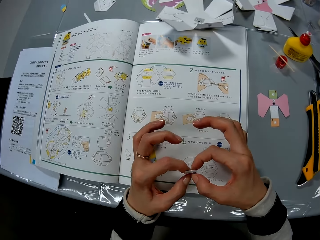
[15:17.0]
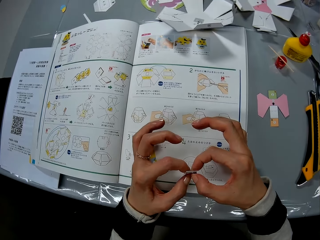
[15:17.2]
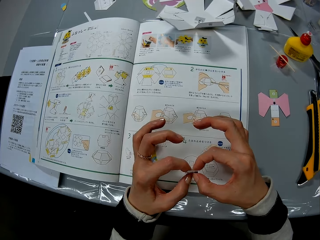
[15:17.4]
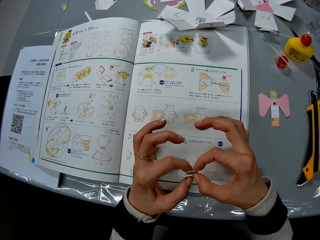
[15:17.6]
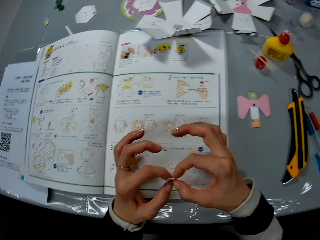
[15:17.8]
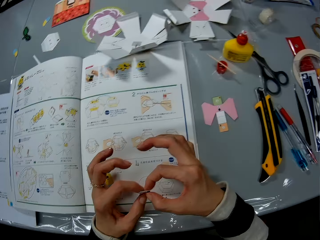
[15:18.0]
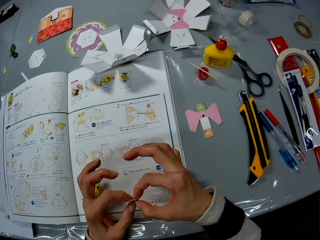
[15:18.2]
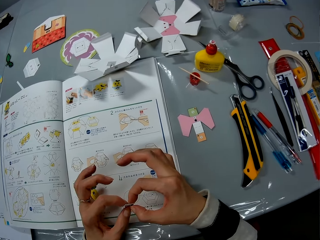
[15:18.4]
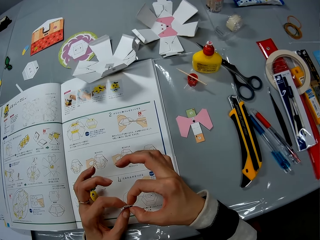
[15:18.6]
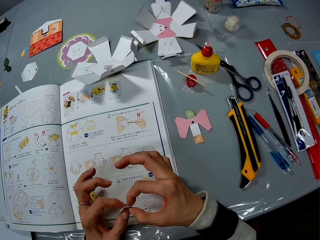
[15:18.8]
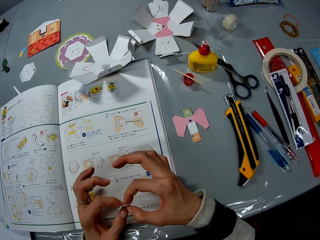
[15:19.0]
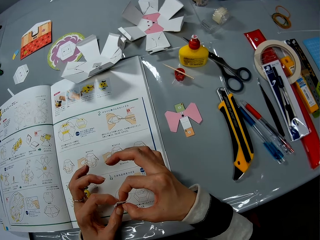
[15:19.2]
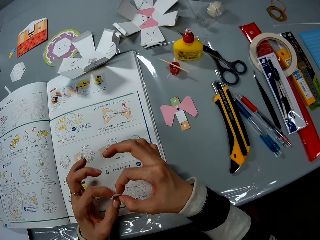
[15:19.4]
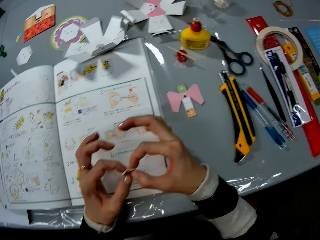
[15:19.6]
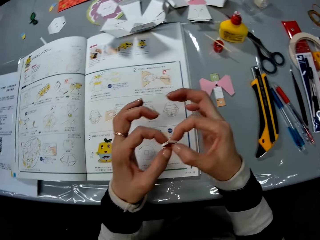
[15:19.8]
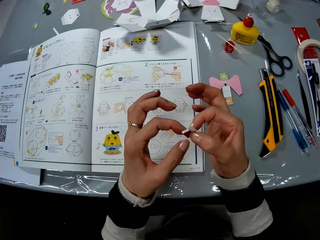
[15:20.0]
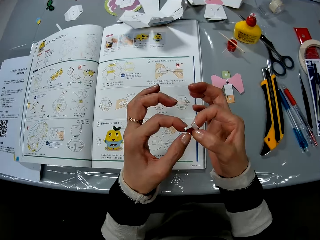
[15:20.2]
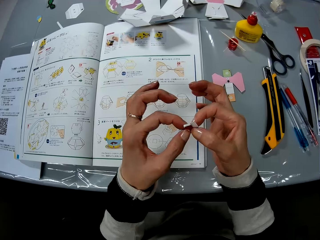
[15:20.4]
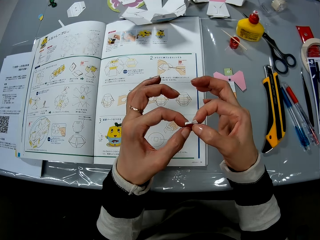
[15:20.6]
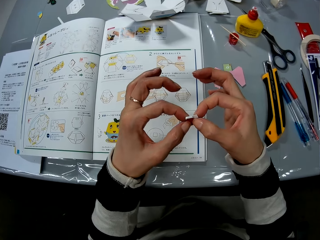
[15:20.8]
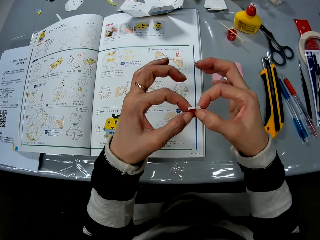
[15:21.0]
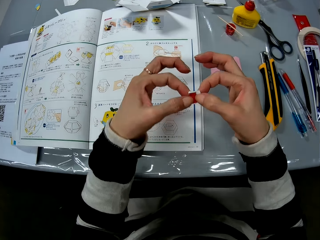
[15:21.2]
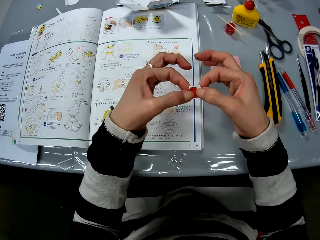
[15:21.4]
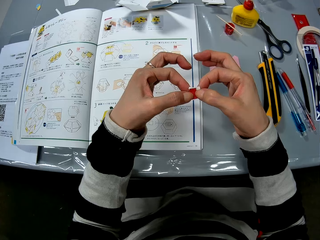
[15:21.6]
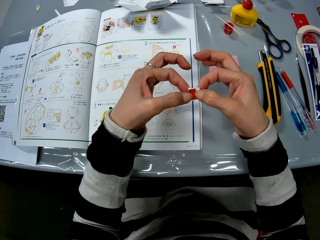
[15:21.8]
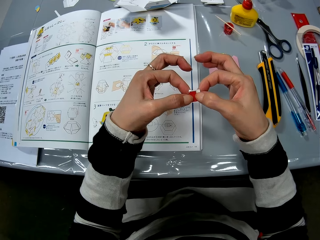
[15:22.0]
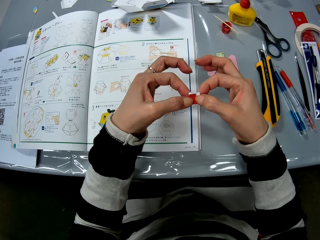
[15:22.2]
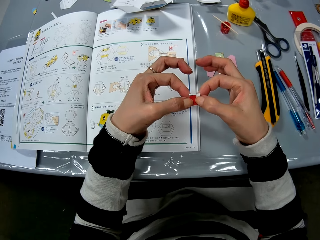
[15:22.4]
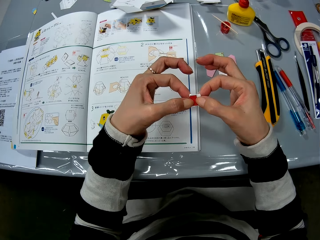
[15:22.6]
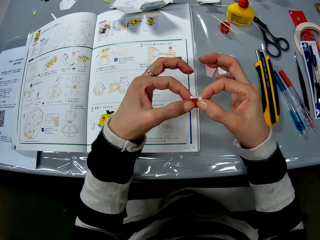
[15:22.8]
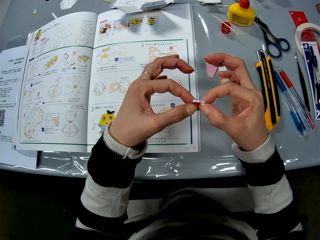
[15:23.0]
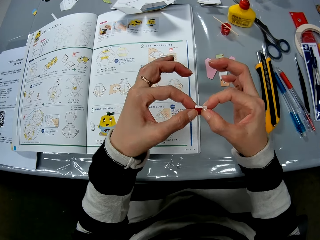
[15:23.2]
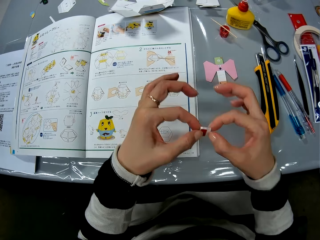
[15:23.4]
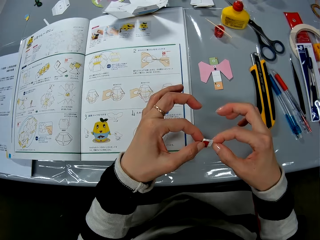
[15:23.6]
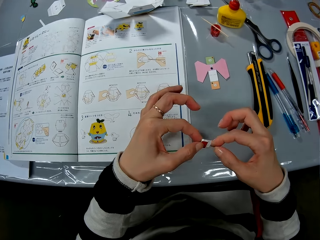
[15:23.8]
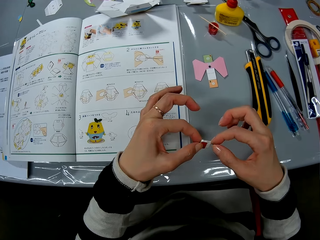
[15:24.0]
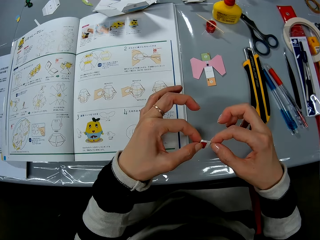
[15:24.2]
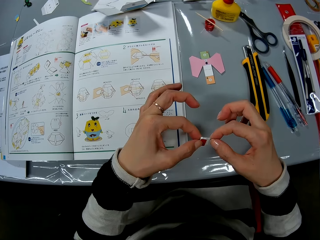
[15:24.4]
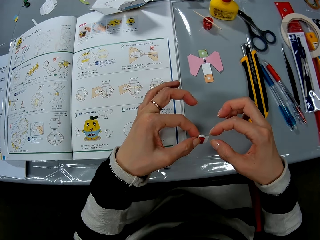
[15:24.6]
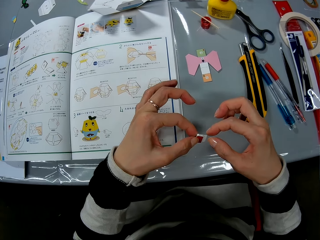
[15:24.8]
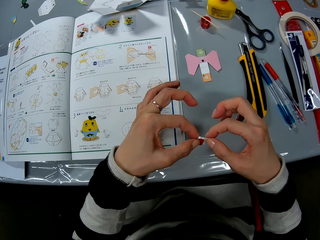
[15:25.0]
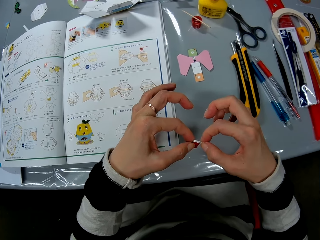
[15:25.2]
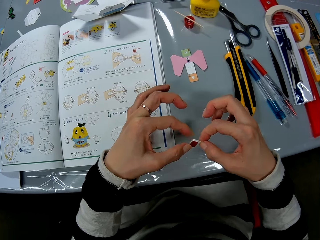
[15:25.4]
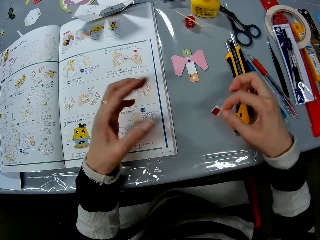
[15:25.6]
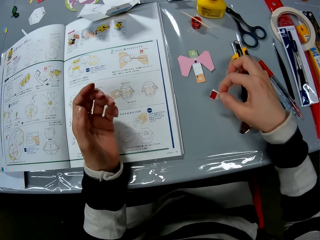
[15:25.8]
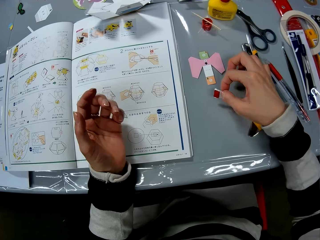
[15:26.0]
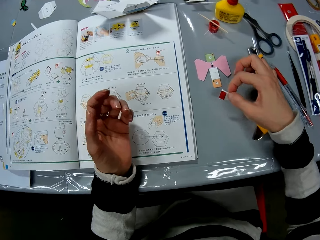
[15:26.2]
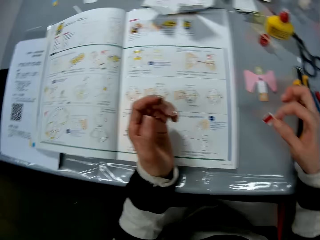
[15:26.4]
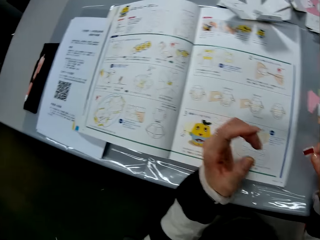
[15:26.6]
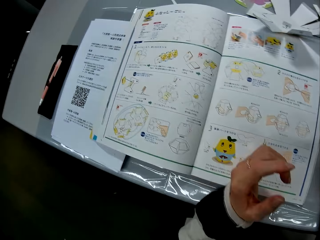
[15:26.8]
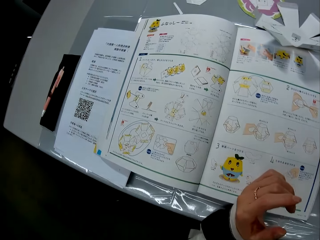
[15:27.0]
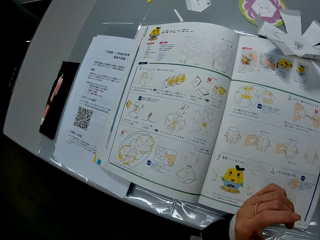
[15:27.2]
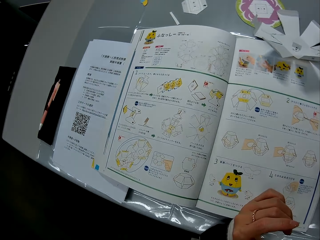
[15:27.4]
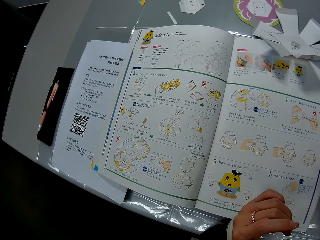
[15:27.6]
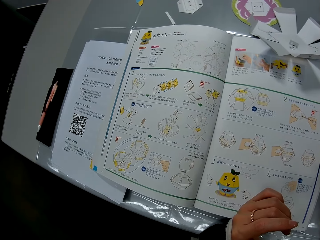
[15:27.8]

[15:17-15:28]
The camera wearer looks around on the table. They move the piece of craft paper towards a craft paper on the table. They place the papercraft on the table.

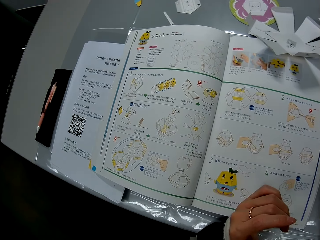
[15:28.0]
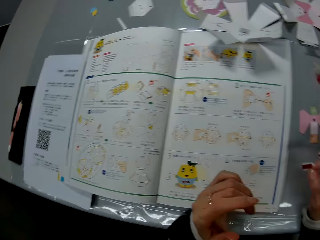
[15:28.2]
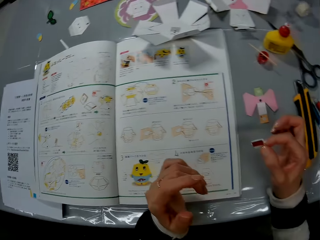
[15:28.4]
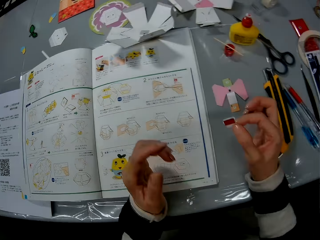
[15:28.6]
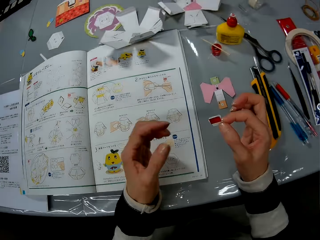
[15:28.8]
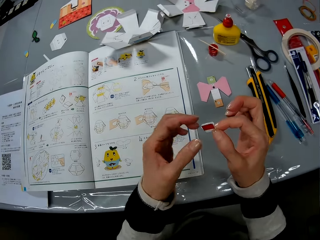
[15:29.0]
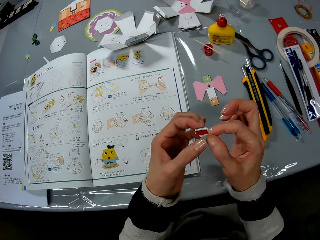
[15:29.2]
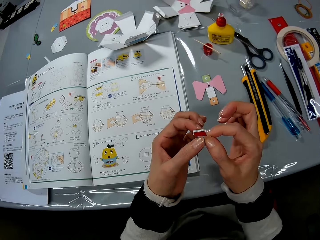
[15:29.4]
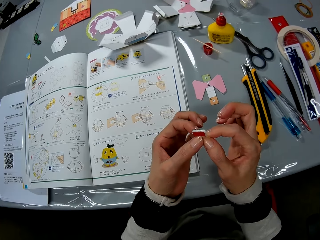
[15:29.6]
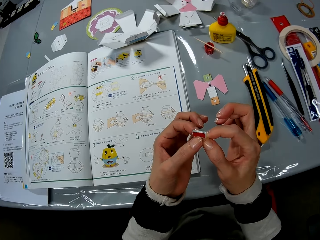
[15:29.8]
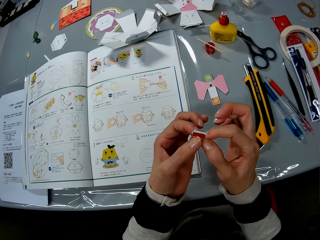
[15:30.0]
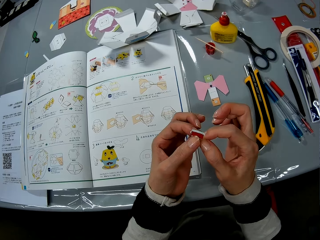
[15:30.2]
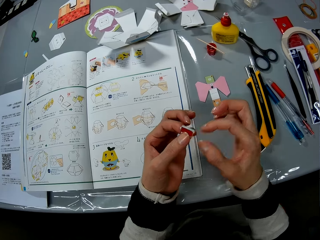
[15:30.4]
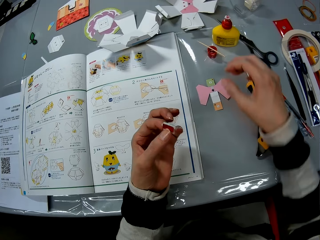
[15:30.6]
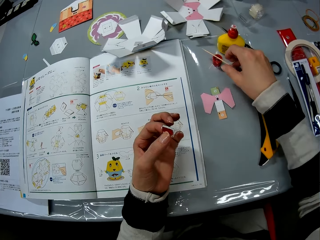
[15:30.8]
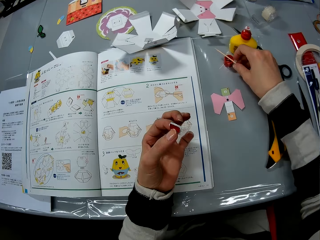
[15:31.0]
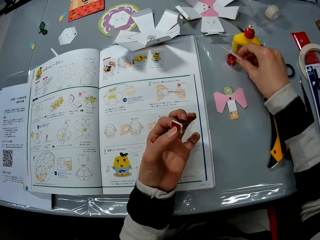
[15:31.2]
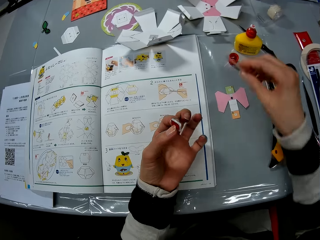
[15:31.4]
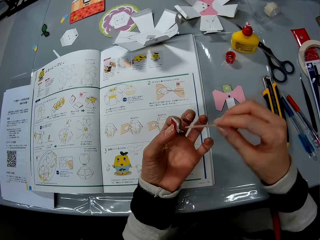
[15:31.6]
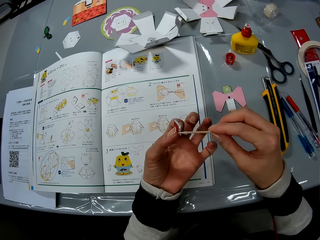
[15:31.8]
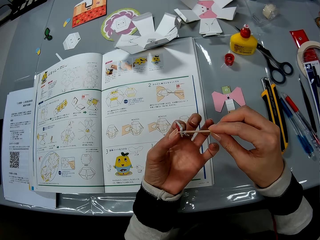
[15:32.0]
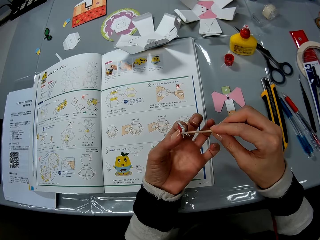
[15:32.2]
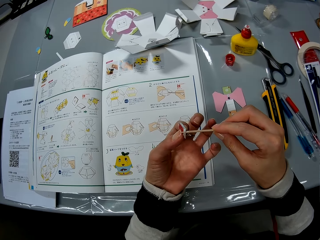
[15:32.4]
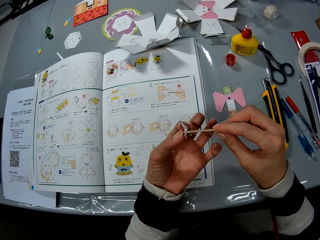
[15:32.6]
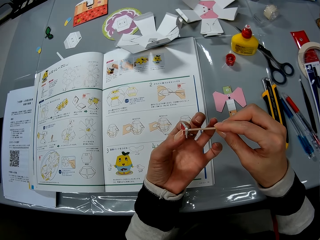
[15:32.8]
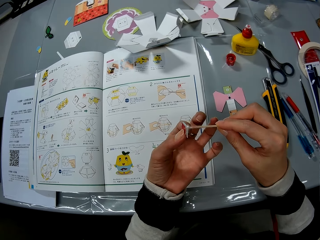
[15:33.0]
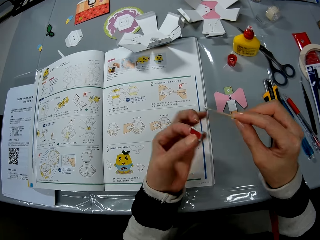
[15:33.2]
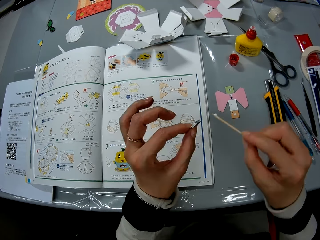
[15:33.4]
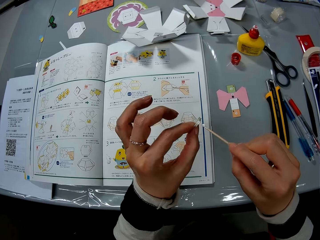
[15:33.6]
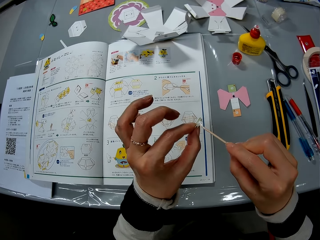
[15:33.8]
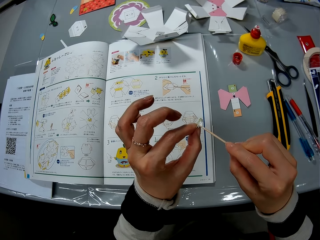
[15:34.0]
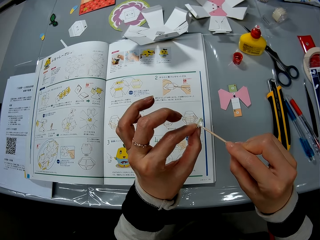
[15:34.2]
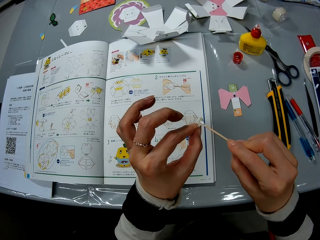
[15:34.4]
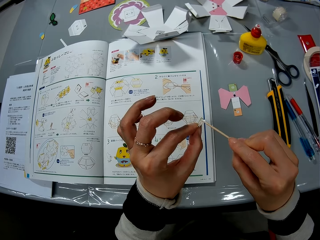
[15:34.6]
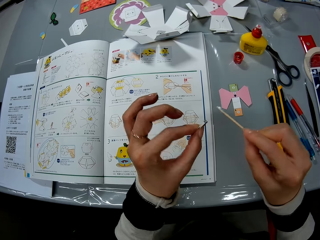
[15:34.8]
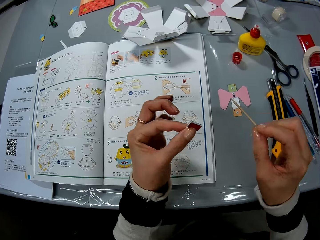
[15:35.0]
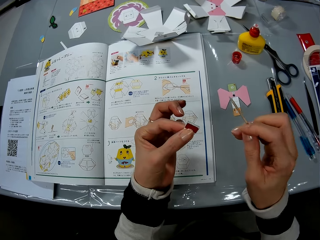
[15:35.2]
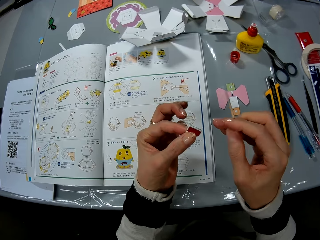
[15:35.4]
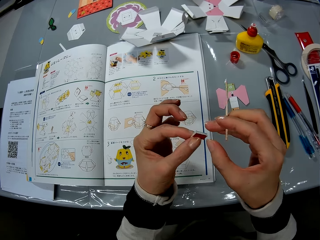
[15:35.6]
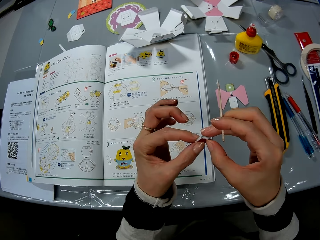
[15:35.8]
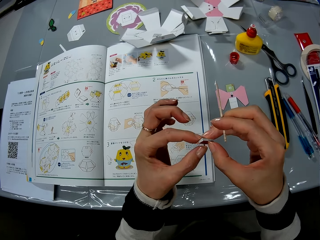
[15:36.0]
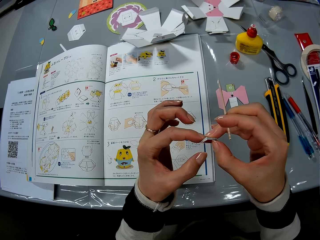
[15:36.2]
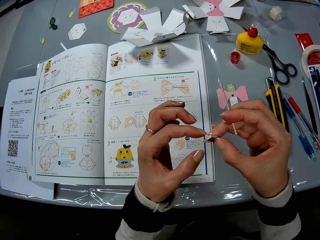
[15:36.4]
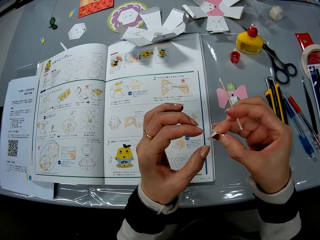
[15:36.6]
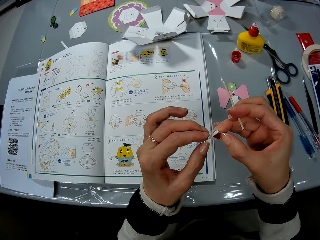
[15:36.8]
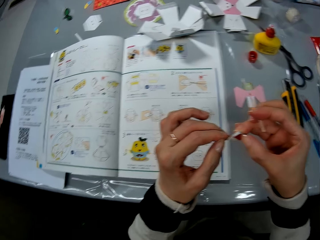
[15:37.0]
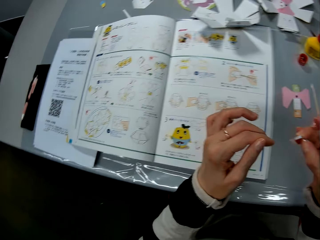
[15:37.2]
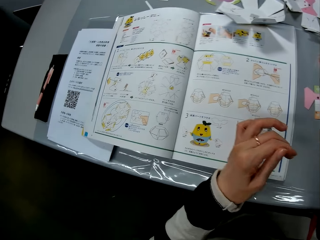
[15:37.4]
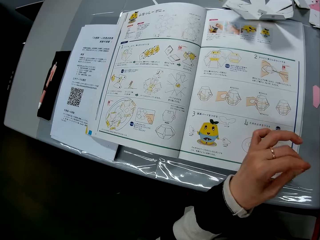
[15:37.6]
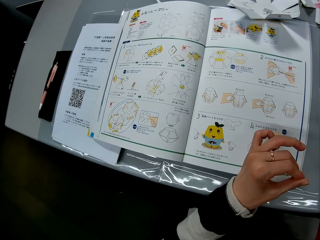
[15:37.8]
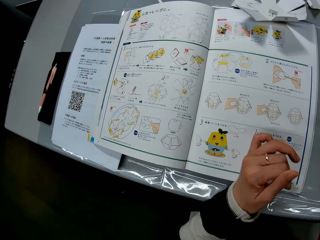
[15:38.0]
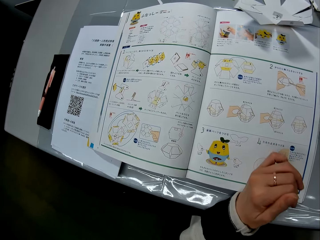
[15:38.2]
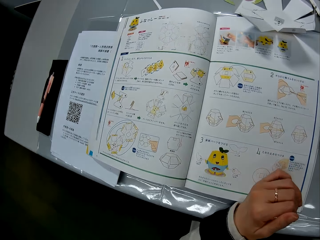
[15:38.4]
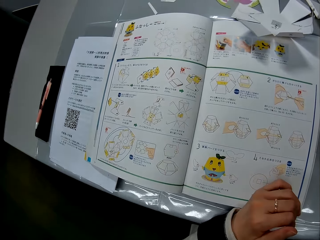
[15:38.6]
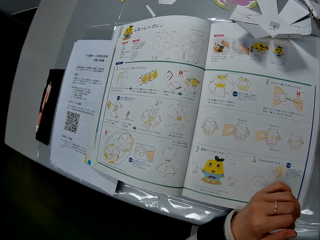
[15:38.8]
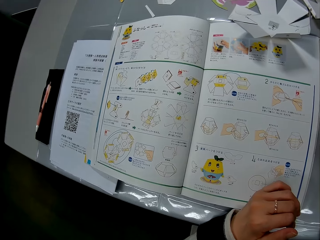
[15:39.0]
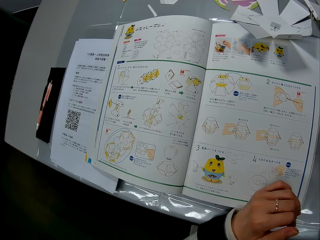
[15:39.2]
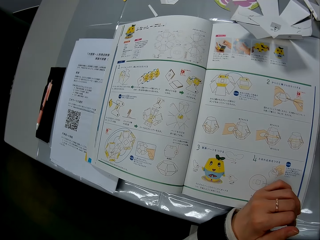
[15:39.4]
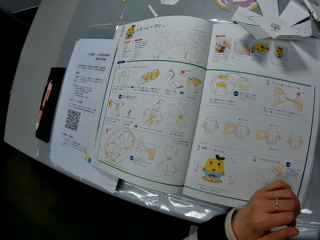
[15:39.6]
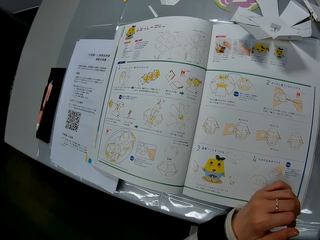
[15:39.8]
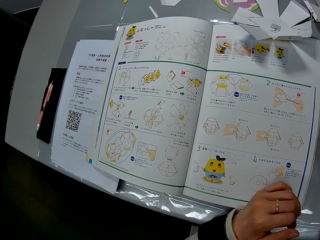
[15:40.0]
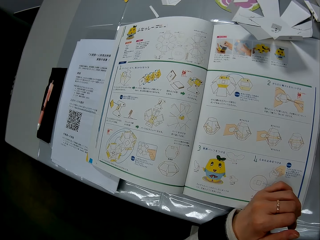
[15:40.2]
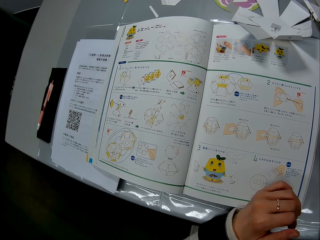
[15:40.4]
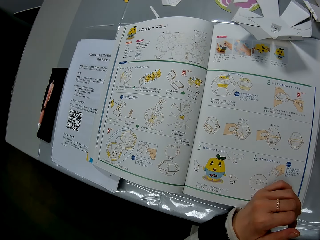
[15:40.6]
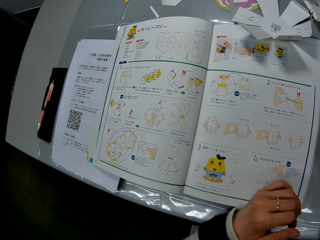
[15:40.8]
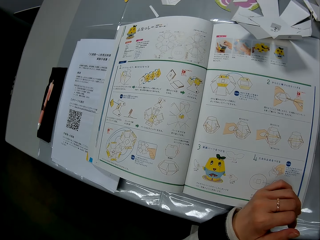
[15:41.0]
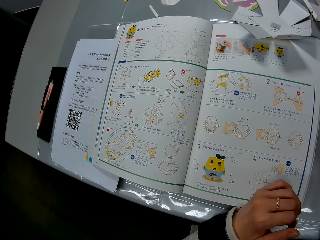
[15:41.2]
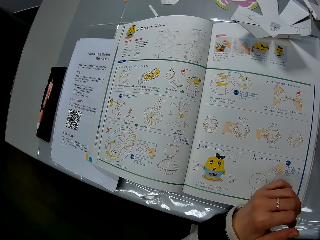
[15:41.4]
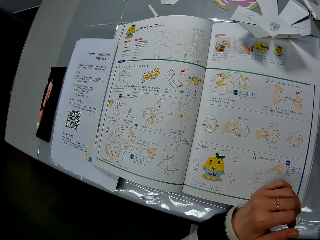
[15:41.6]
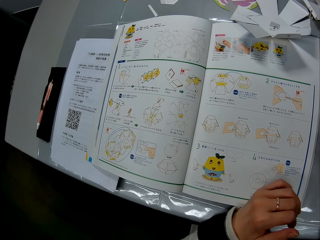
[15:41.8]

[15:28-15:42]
The camera wearer looks around on the table. She presses the piece of craft paper together with her hands. She holds the papercraft in hand. She picks up the stick from the glue bottle cover. She applies glue on the piece of craft paper with the stick. She removes traces of glue from the papercraft. She presses the piece of craft paper together with her hands. She holds the piece of craft paper with her right hand. She looks at a book.
